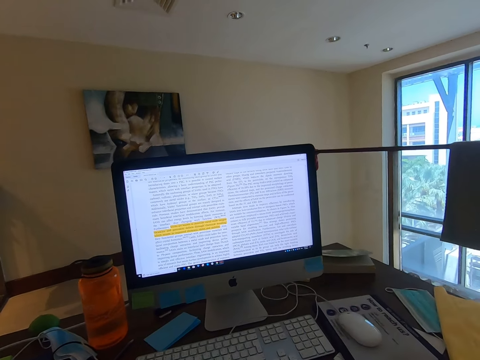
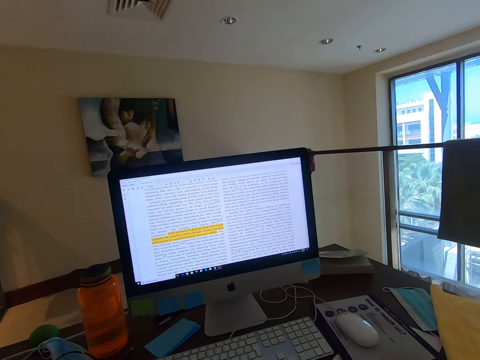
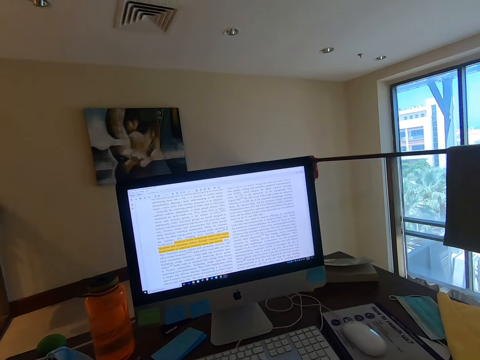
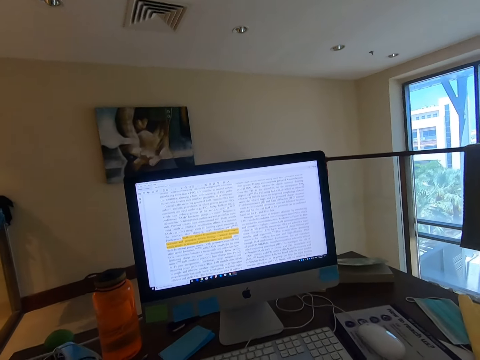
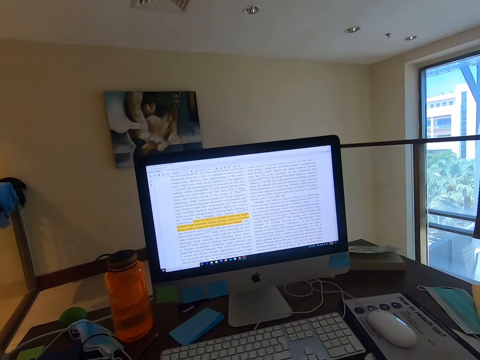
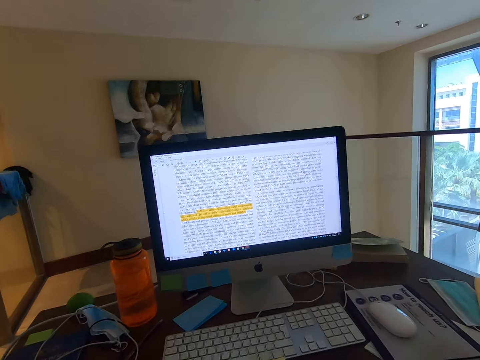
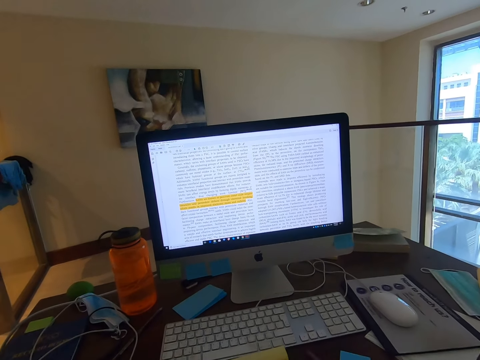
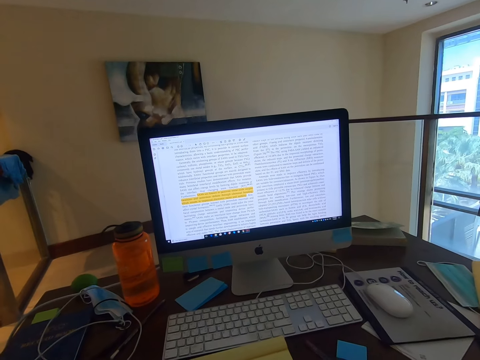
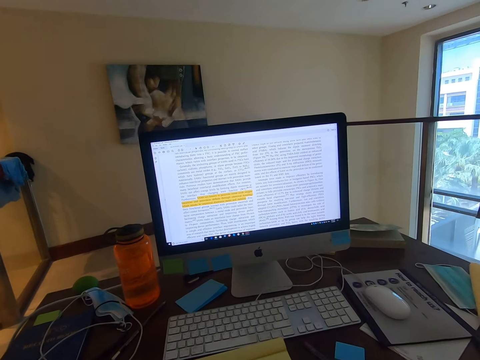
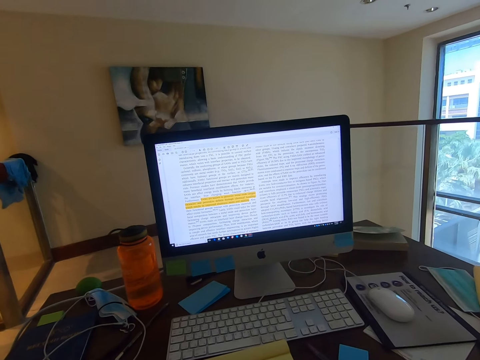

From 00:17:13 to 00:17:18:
The camera wearer moves a hand. They stare at the monitor's screen.

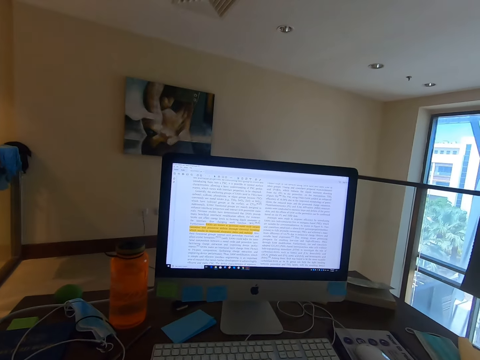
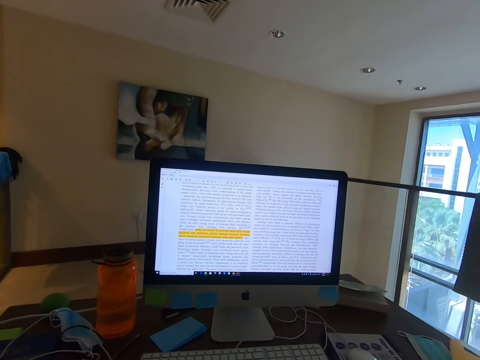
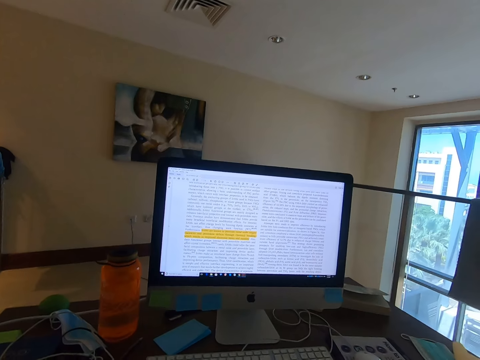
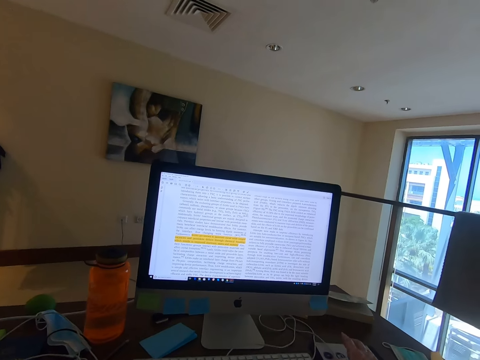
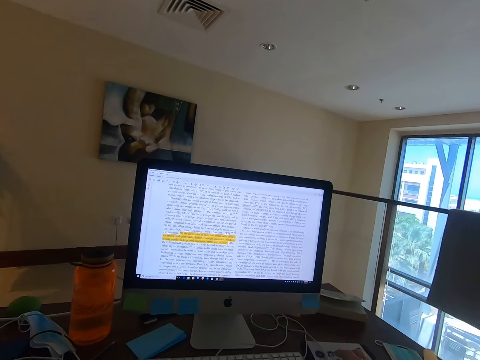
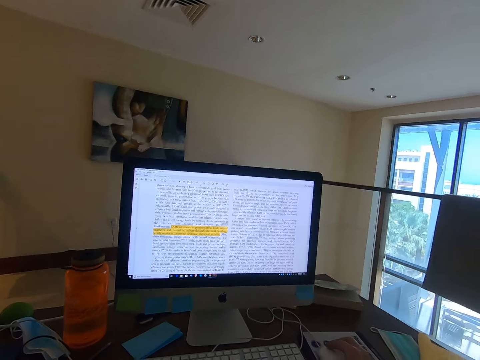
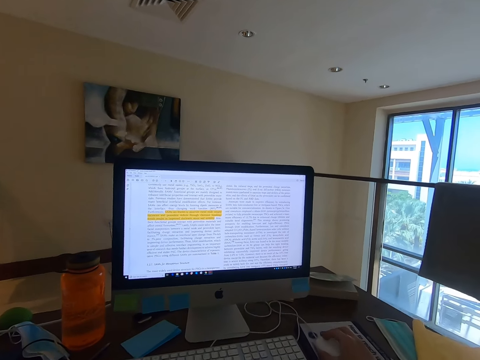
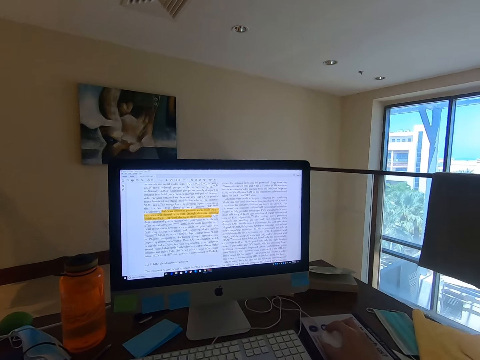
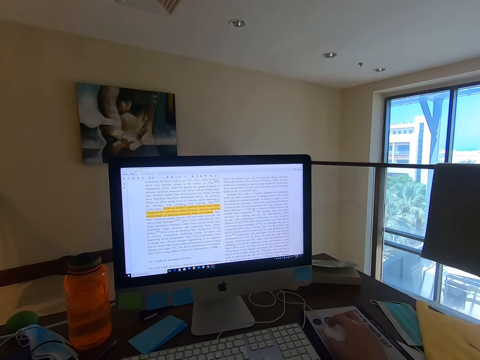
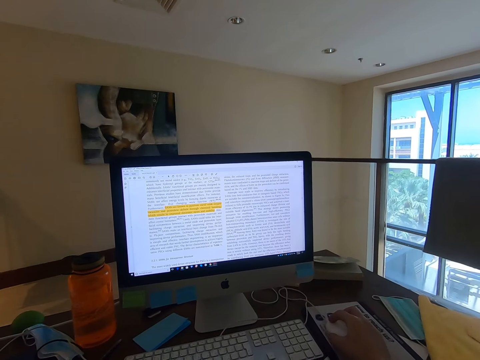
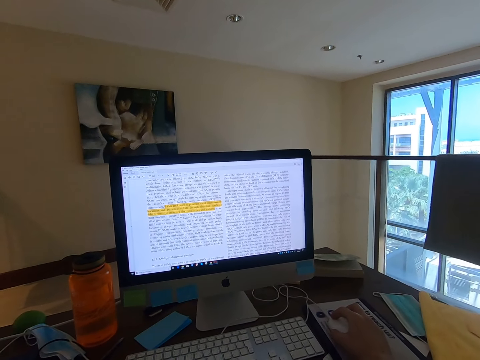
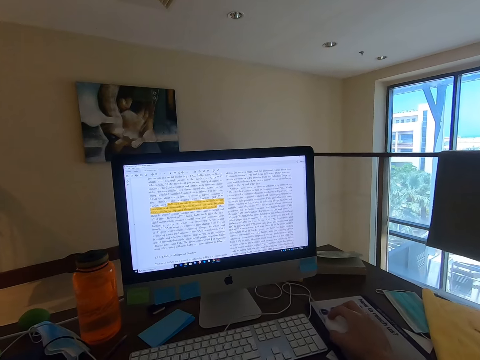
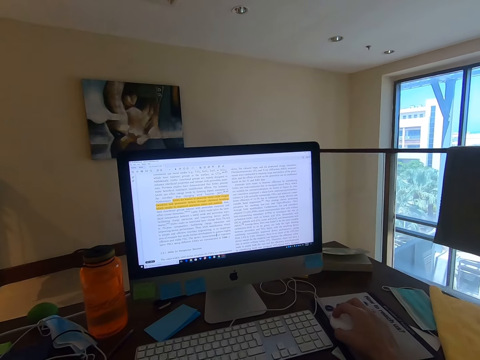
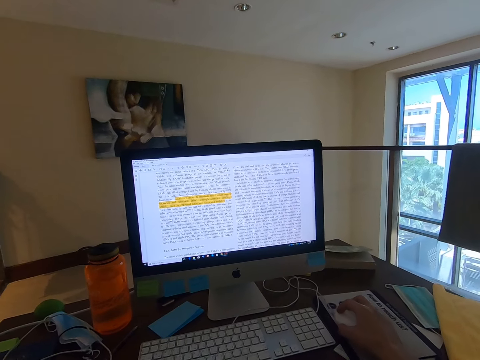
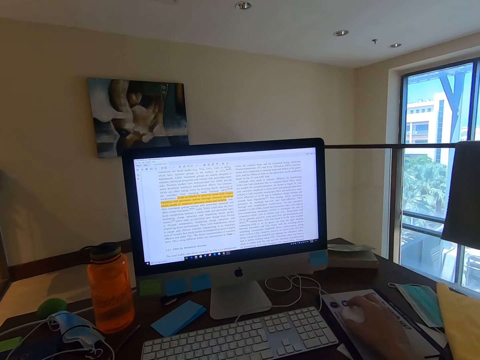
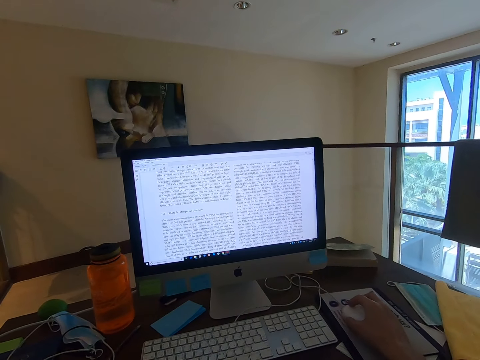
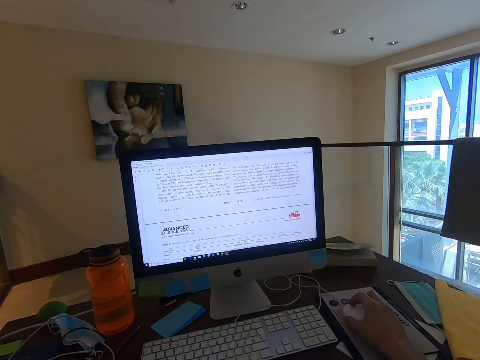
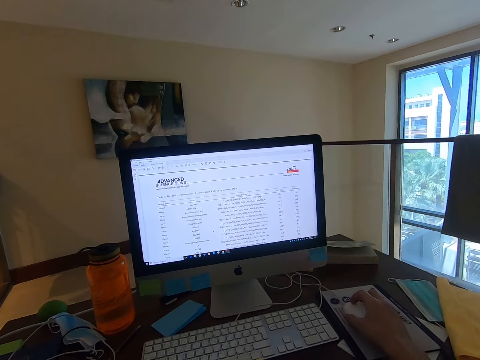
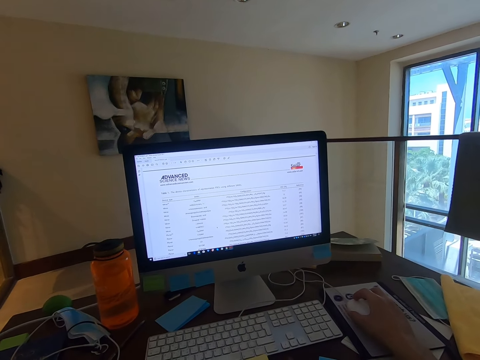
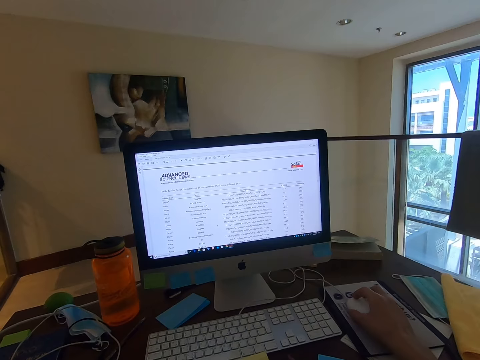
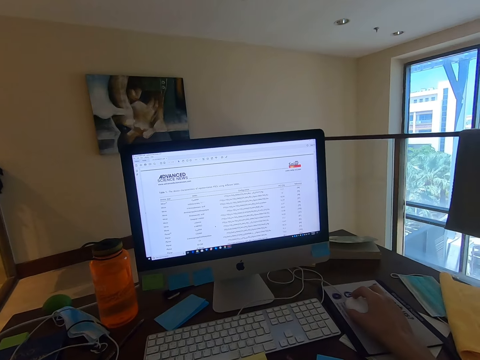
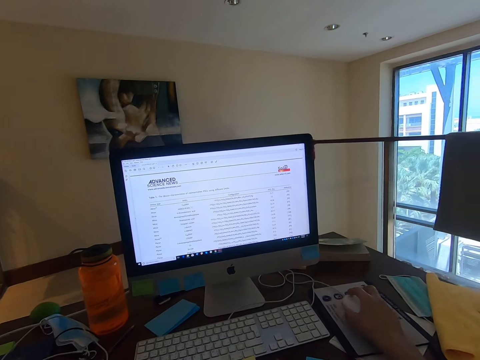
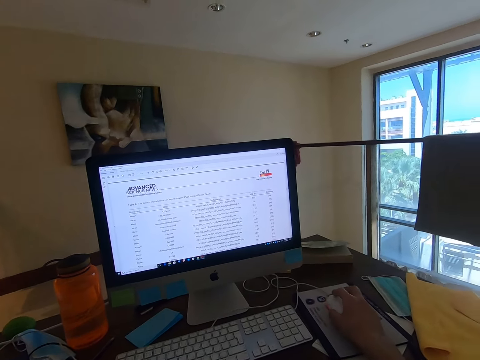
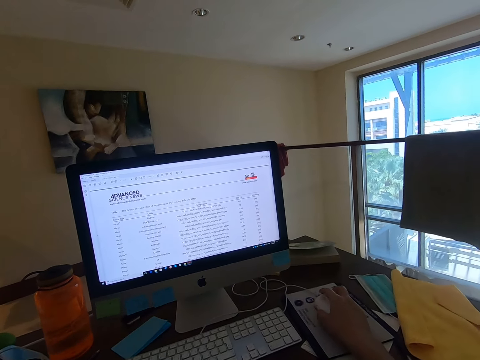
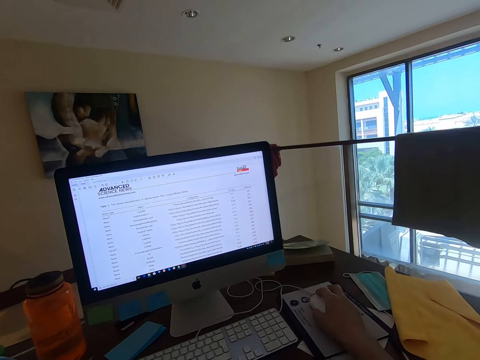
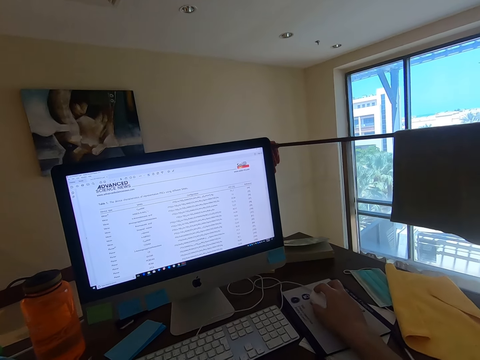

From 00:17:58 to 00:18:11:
The camera wearer holds the mouse. They operate the computer. They stare at the monitor's screen. They move the mouse. They operate the computer. They stare at the monitor's screen. They move the mouse.

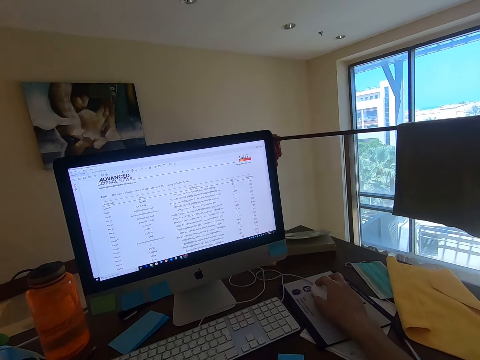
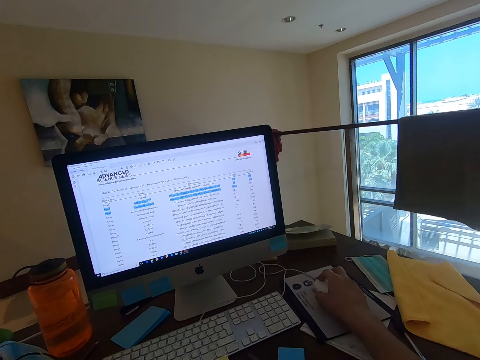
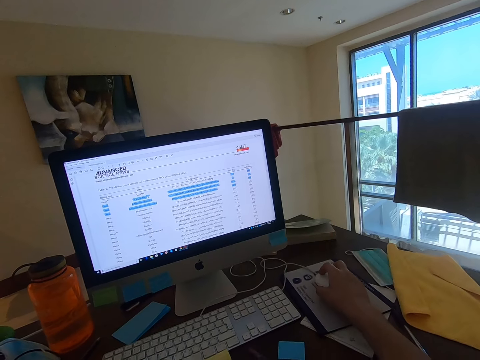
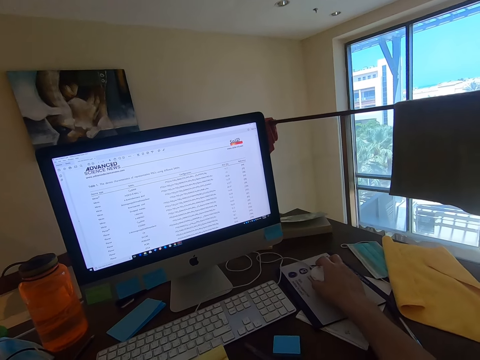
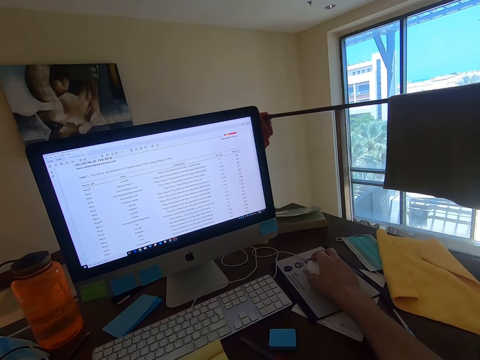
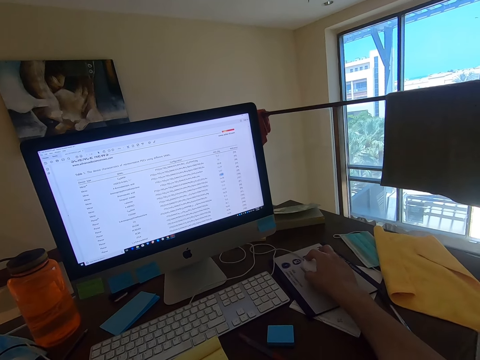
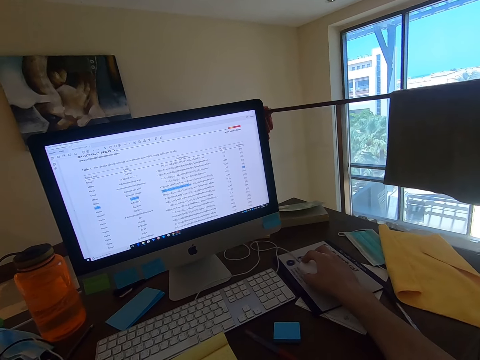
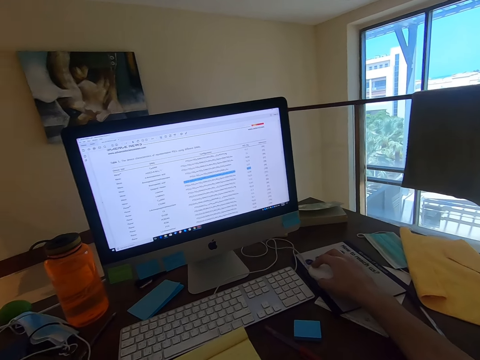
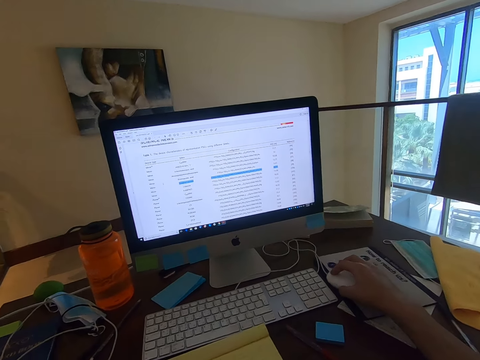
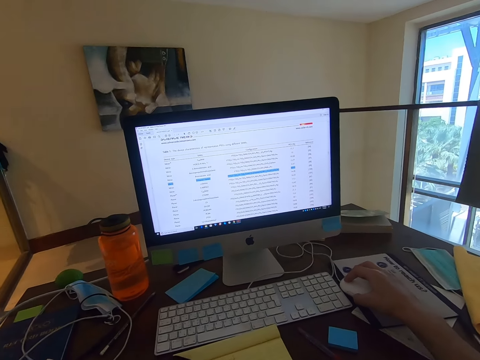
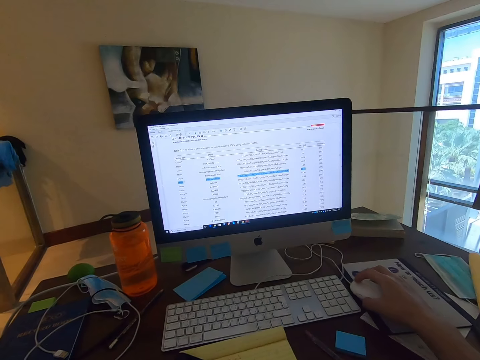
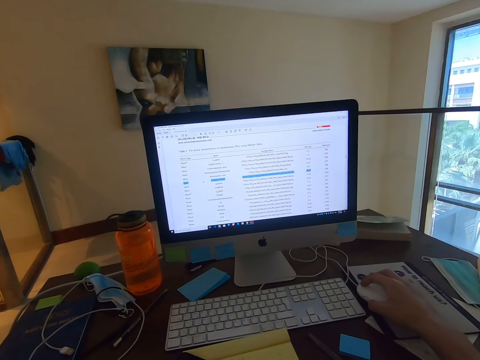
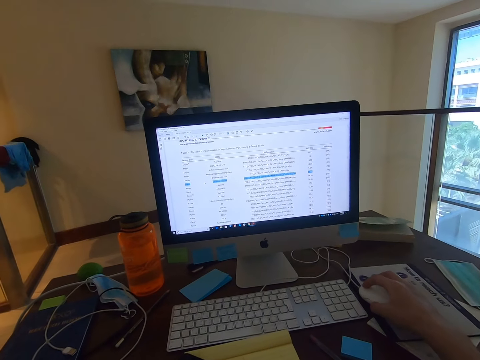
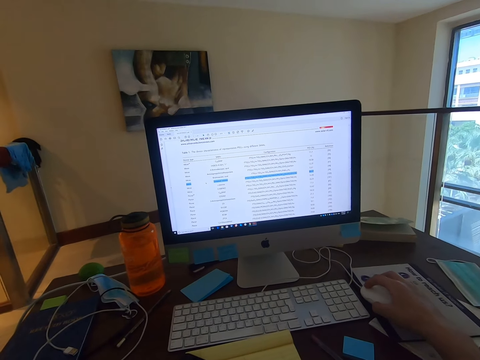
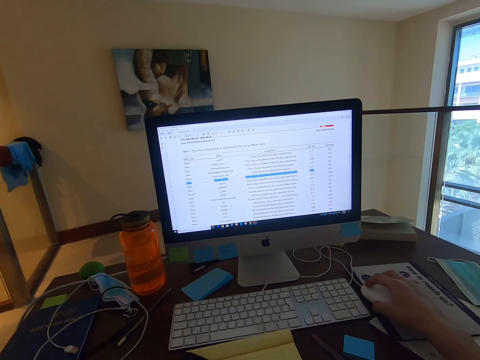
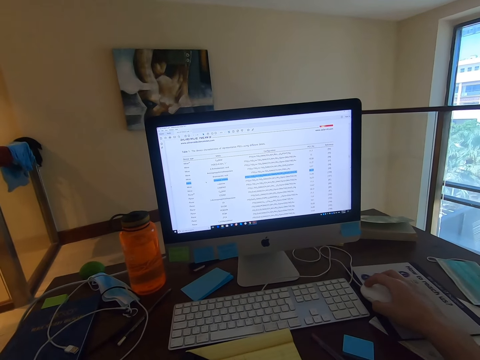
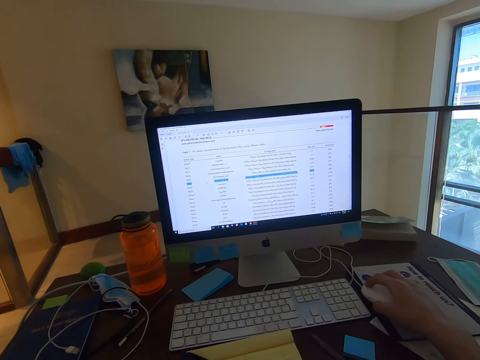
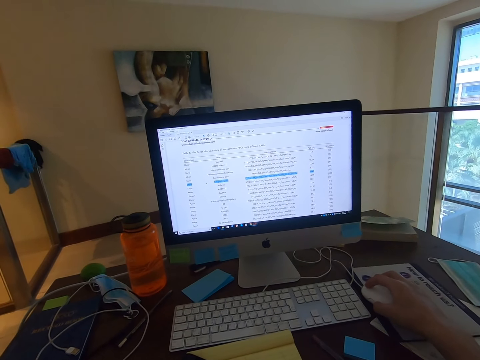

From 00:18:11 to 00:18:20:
The camera wearer operates the computer. They move the mouse.
